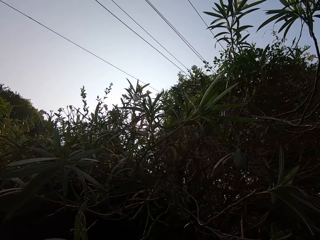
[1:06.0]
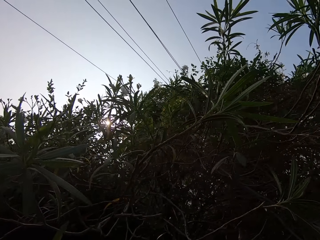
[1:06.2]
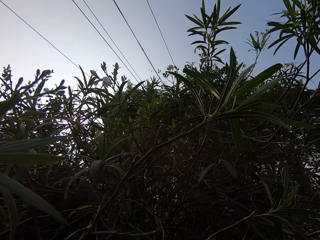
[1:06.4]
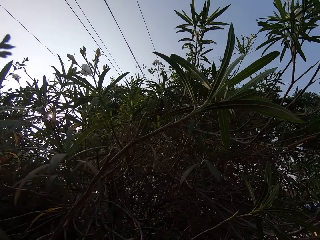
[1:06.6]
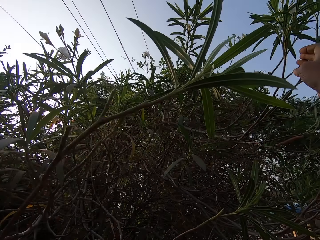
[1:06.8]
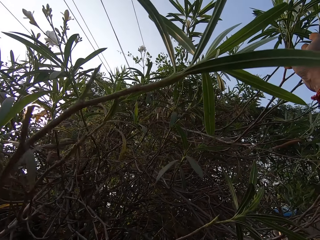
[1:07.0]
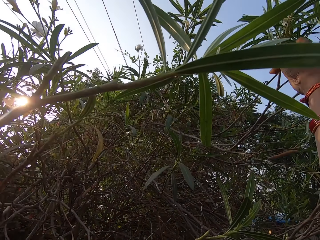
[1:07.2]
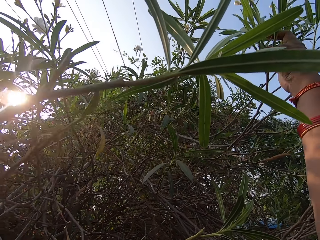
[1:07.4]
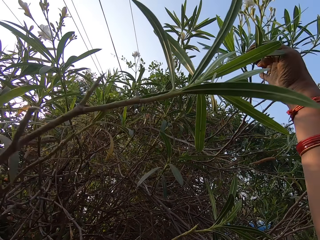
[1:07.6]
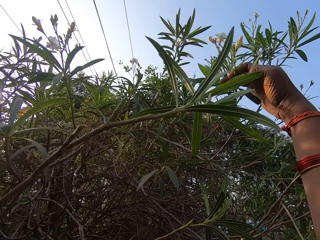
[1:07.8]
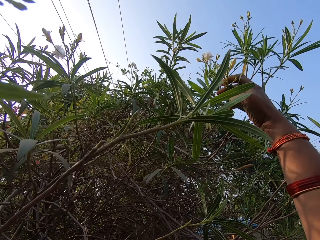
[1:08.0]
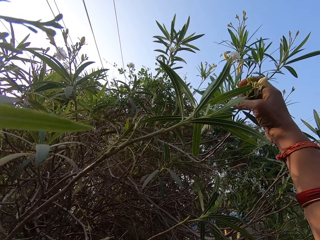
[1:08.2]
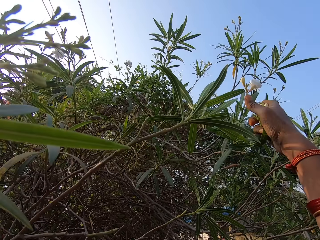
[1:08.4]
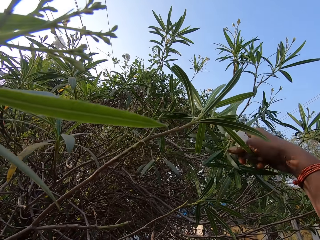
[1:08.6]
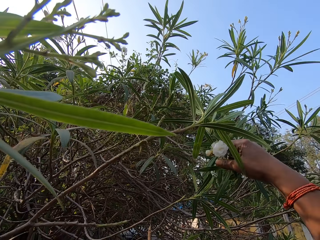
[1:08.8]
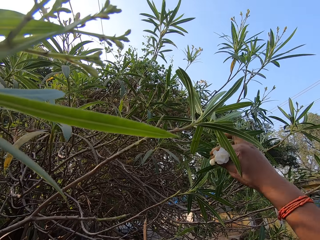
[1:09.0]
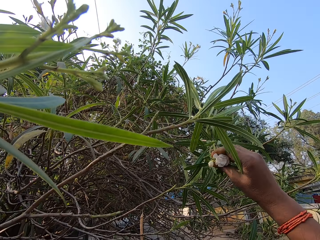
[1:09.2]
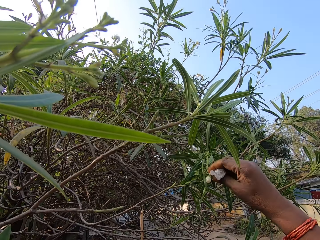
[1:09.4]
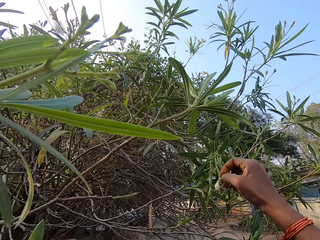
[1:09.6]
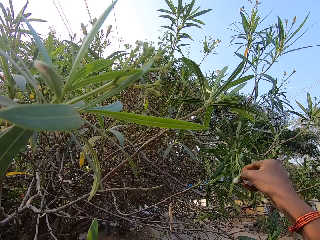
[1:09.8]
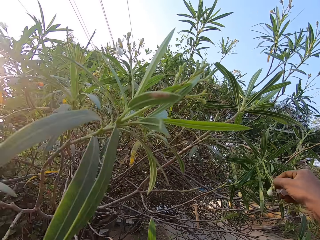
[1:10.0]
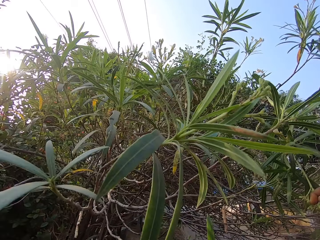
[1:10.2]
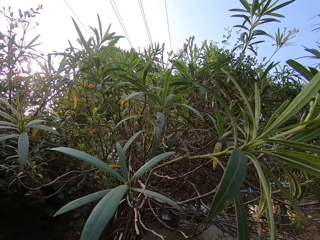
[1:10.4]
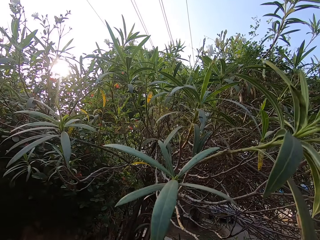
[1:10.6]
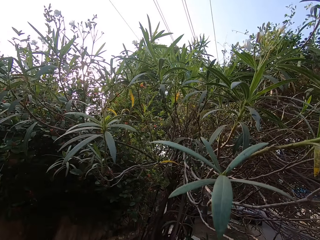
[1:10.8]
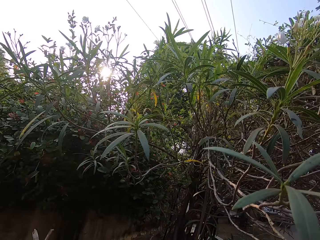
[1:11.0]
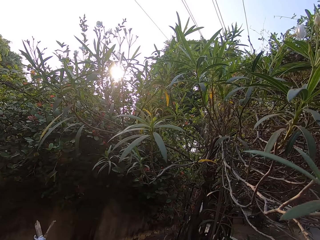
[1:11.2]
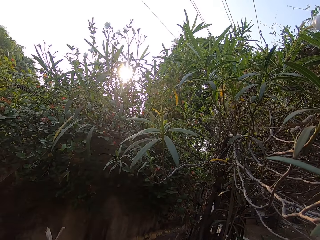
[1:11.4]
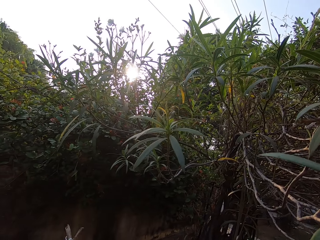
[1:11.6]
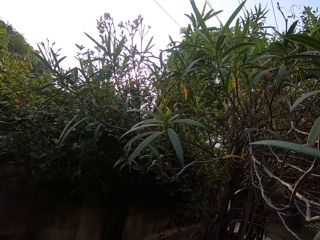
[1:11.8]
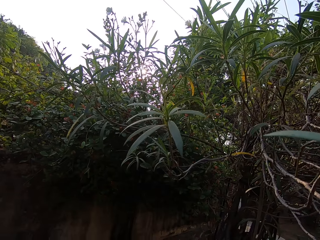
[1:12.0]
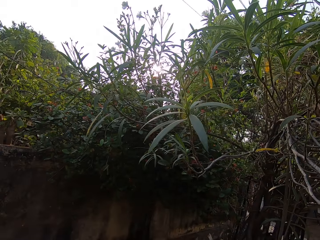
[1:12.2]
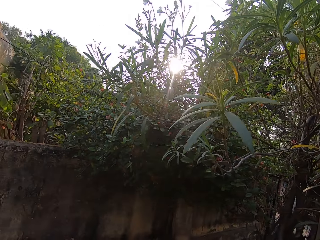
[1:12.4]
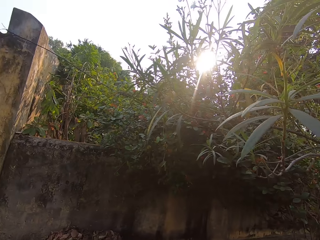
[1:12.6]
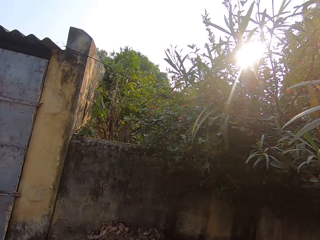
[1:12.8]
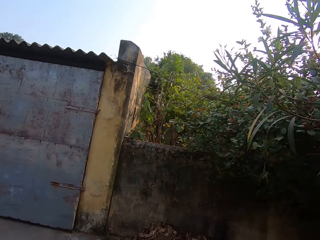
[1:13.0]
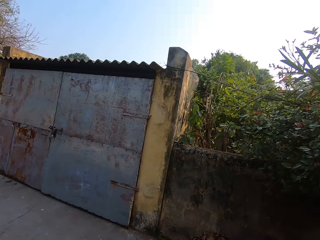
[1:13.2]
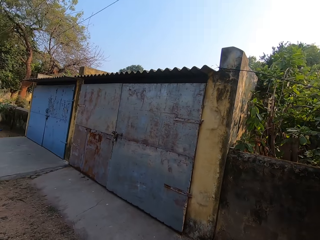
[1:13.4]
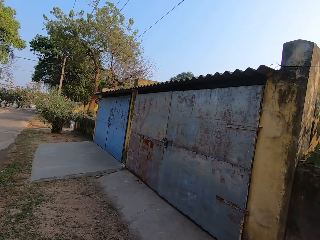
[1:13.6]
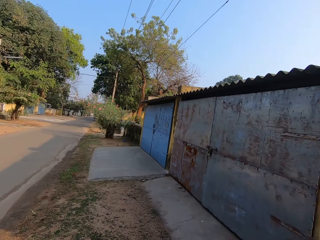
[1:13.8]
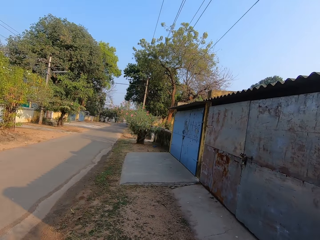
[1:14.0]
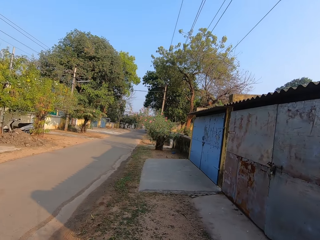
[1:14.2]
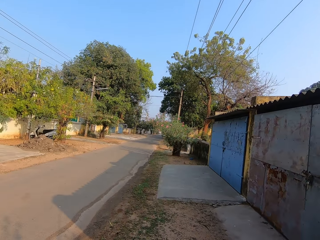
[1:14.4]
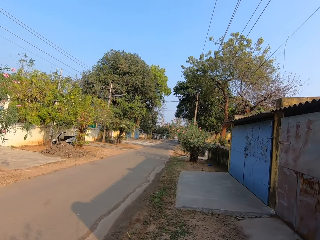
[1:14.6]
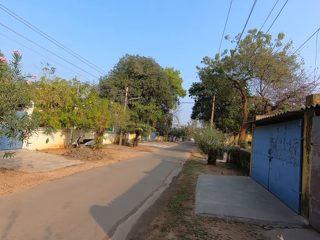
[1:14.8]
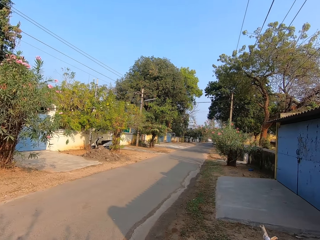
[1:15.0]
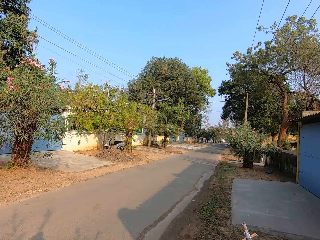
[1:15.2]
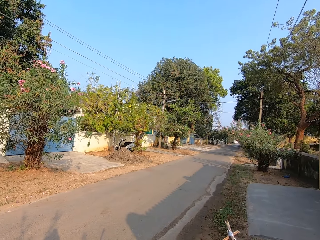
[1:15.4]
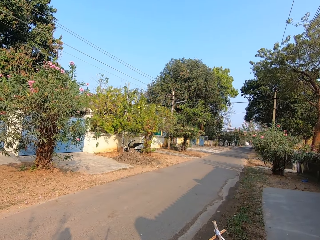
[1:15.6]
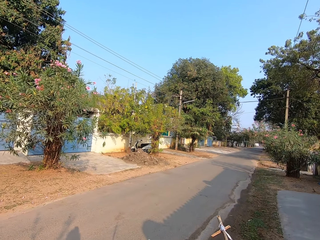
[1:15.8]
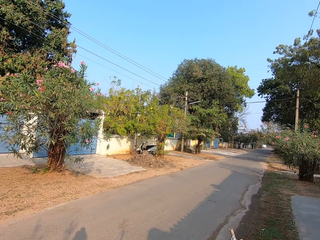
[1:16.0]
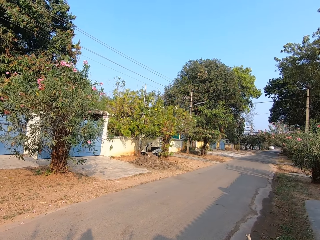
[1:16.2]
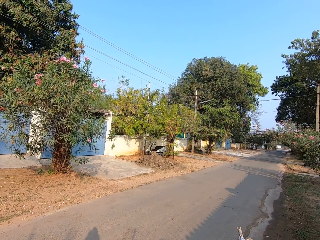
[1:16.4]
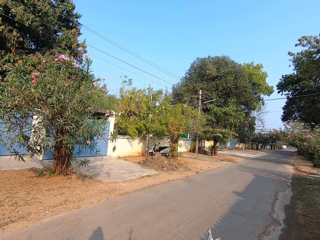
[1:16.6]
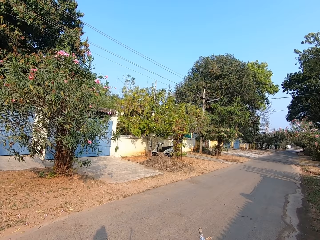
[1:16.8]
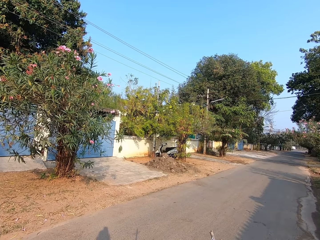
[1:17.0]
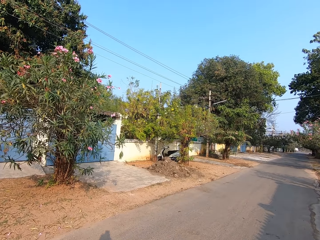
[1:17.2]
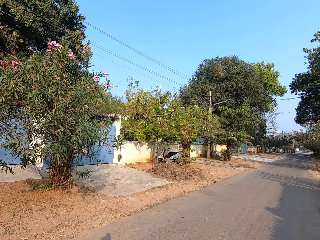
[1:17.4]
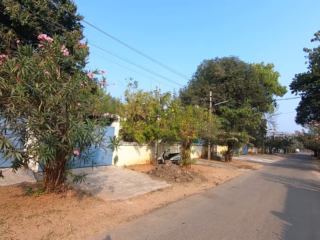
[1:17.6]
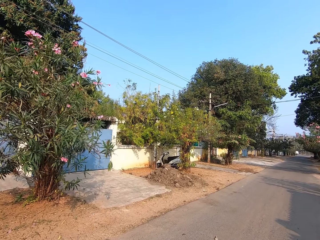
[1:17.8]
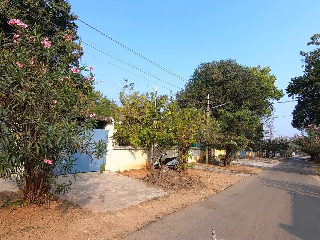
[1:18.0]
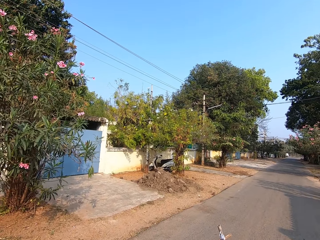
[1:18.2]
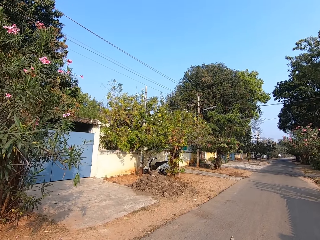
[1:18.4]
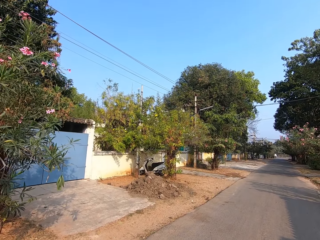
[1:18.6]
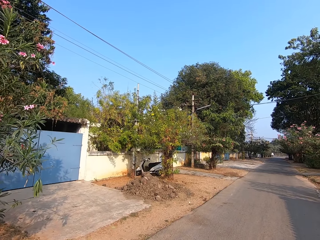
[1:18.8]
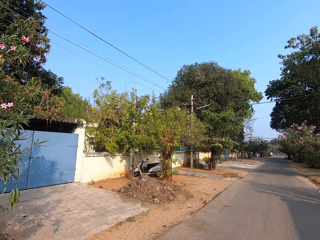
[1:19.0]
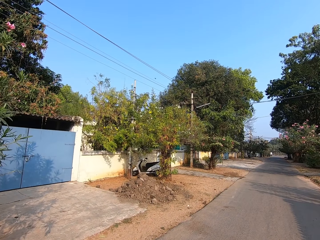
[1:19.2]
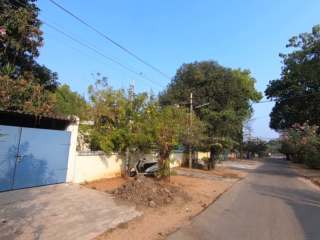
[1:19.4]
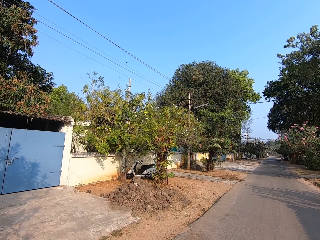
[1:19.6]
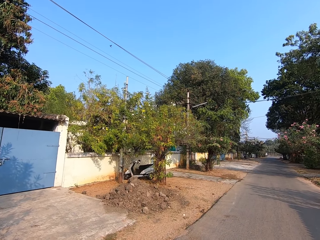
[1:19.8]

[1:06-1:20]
The camera wearer plucks flowers on the tree with his right hand. He walks on the road with the rod and basket in his right hand.

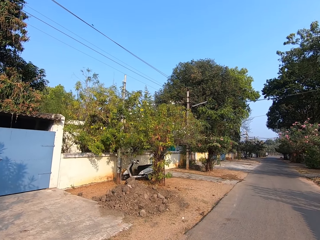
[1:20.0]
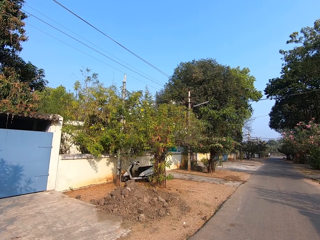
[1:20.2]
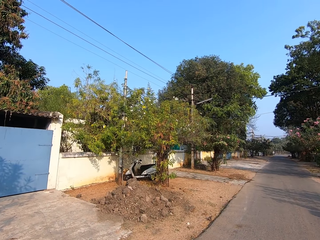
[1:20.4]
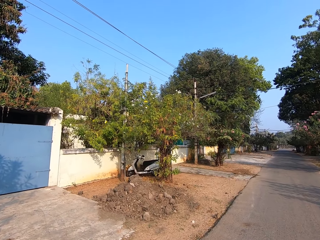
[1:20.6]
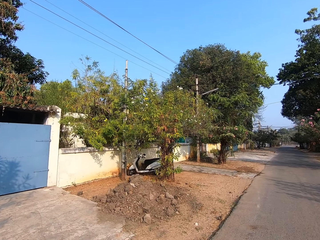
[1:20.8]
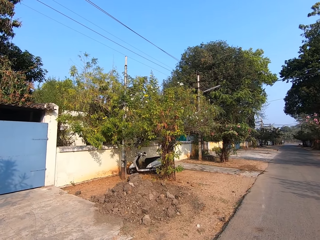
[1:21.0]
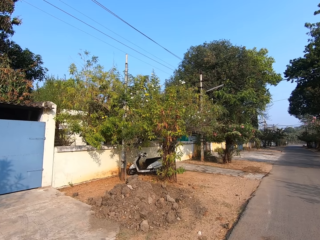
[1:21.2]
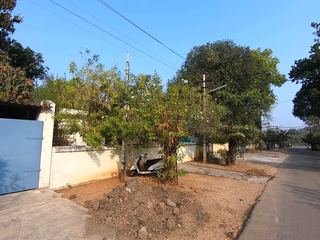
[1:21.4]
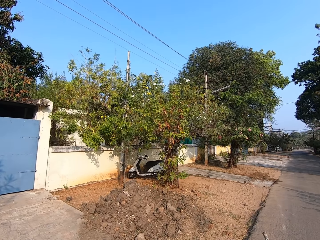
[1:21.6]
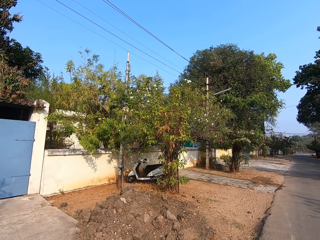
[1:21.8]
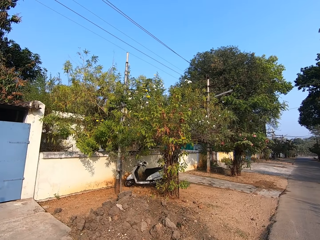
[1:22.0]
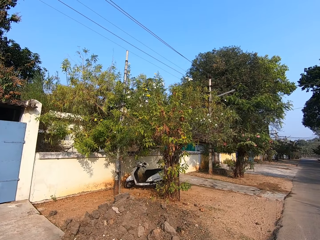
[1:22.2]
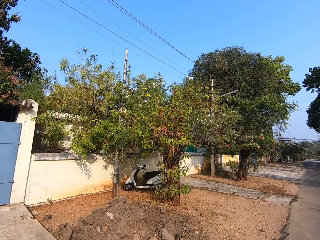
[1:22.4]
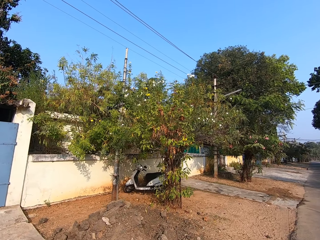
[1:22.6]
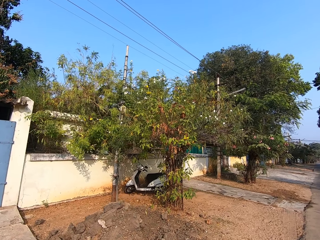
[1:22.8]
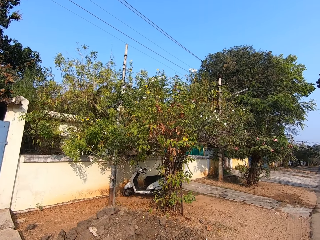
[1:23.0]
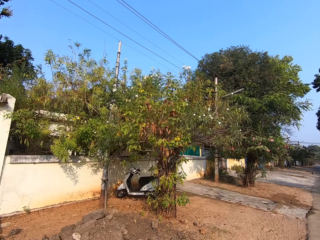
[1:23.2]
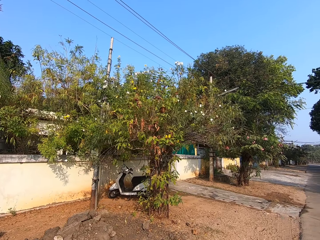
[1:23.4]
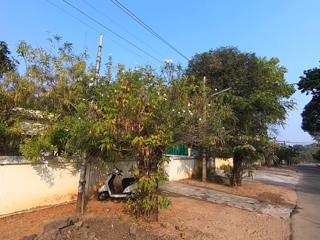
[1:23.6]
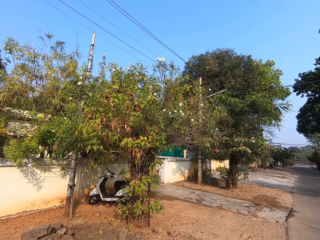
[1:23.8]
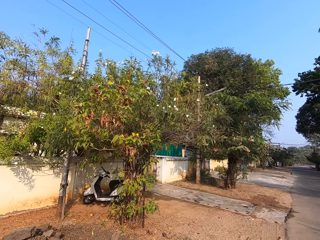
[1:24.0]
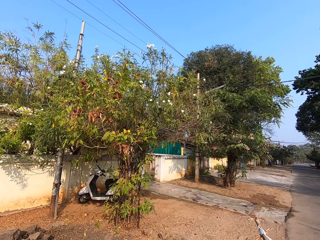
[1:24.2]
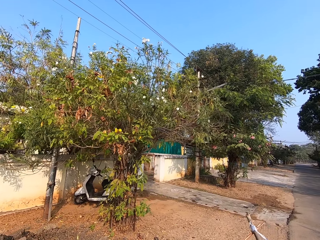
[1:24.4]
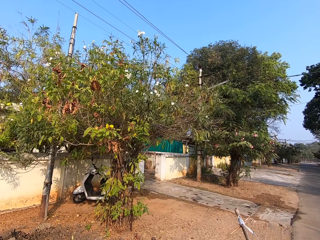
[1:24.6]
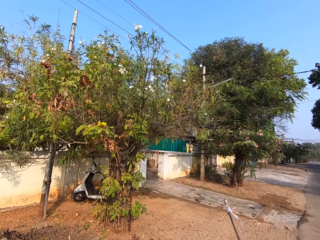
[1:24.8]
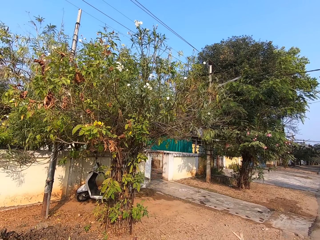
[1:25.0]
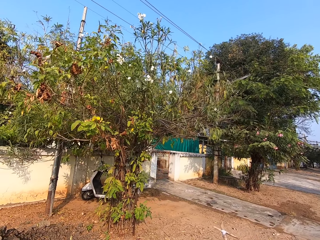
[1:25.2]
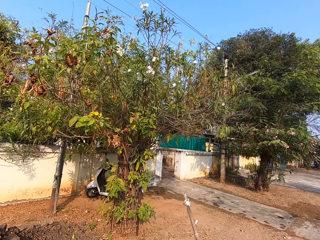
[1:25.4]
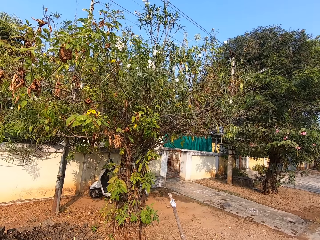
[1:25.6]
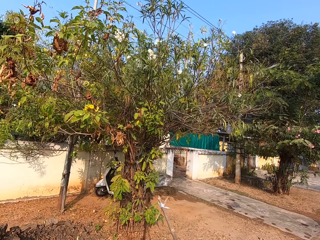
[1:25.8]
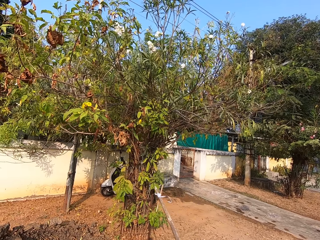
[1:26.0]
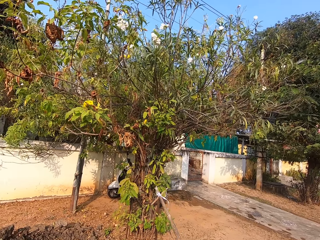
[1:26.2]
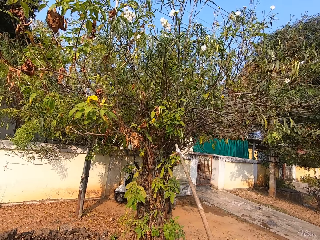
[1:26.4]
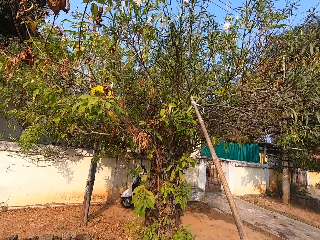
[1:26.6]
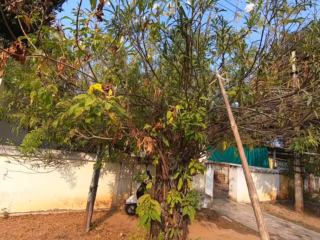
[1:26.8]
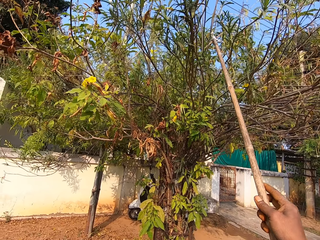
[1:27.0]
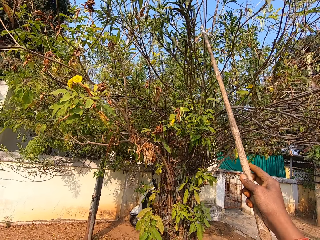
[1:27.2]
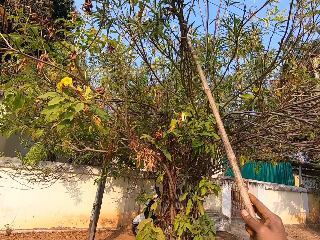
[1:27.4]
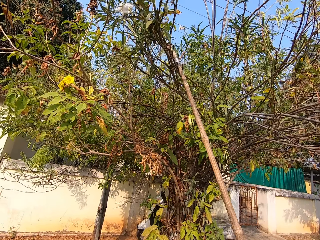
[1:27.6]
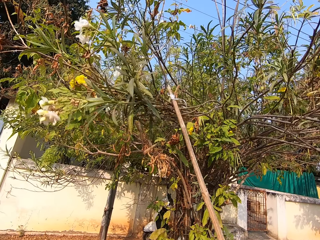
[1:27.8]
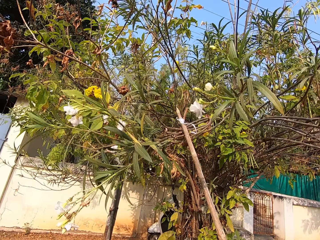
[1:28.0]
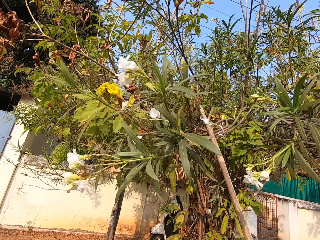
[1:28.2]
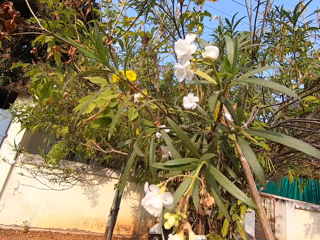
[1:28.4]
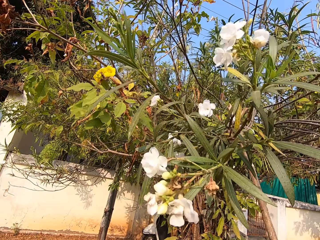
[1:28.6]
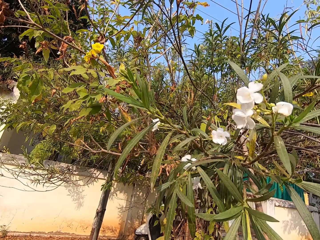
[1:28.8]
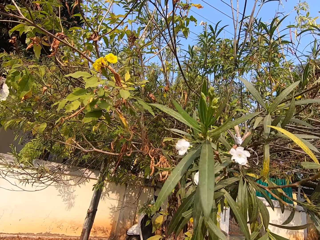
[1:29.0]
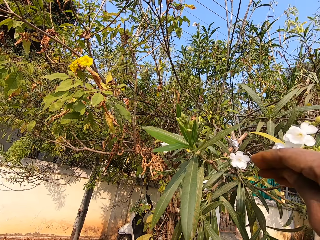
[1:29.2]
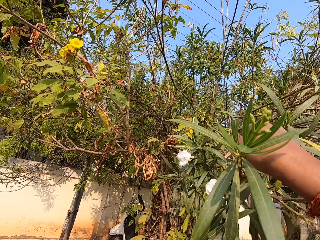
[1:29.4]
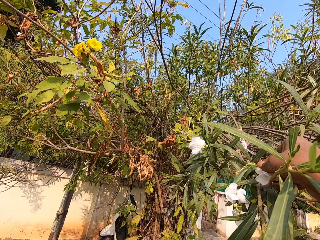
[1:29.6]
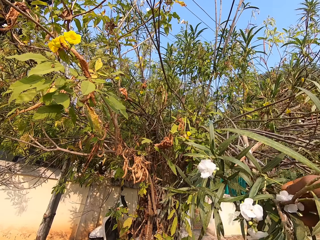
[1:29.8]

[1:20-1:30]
The camera wearer pulls the branch of a tree with the rod in his right hand.
